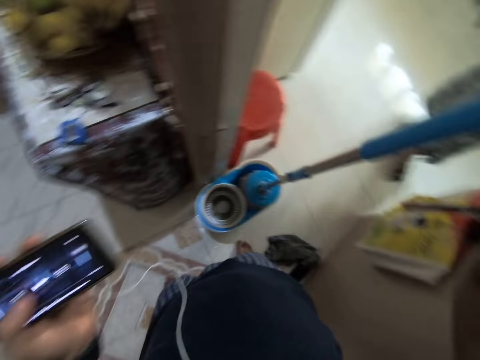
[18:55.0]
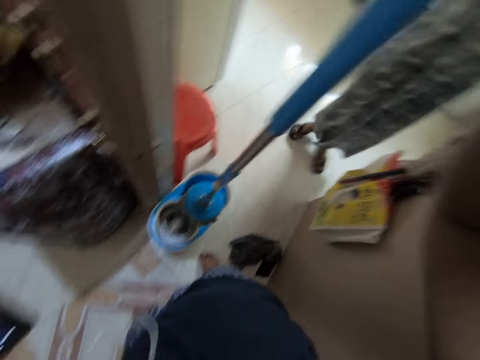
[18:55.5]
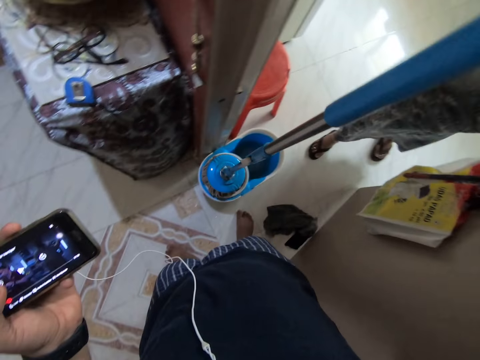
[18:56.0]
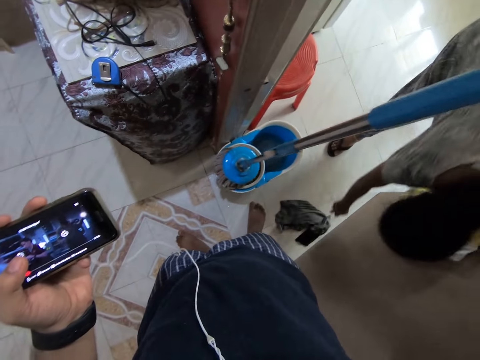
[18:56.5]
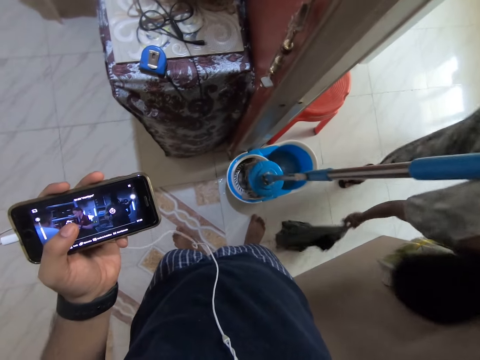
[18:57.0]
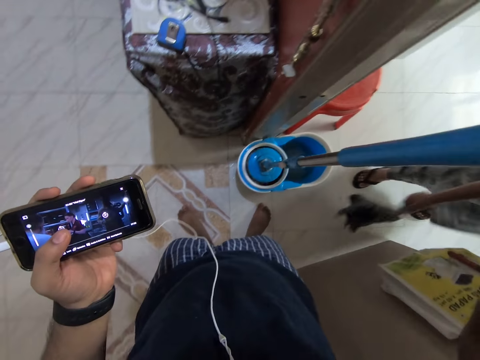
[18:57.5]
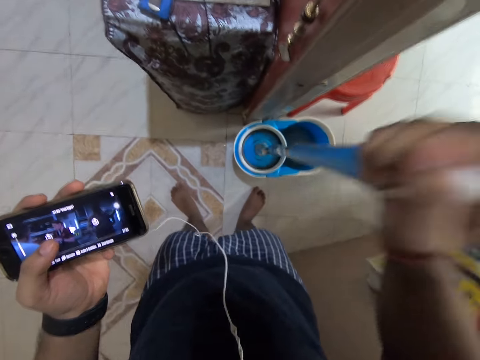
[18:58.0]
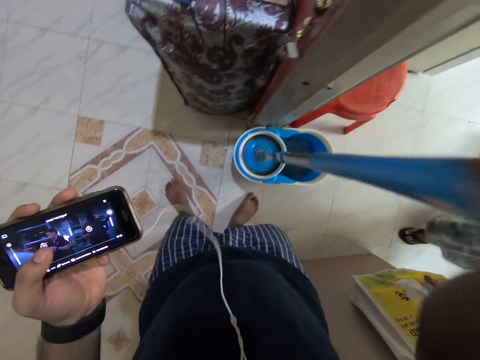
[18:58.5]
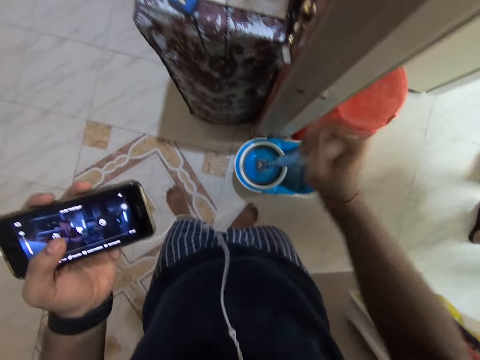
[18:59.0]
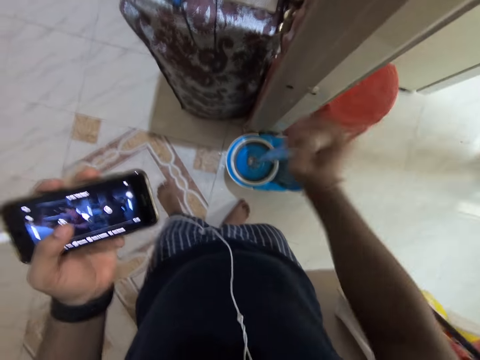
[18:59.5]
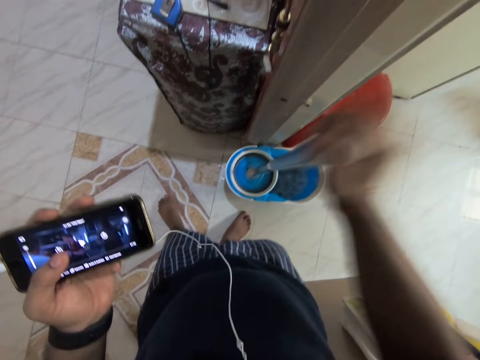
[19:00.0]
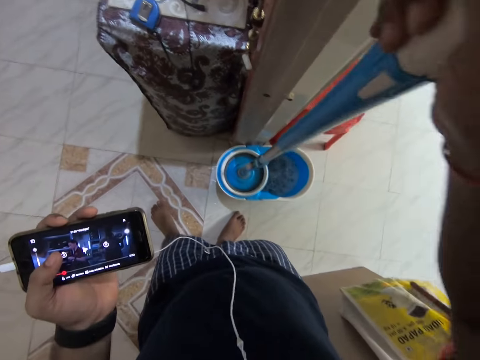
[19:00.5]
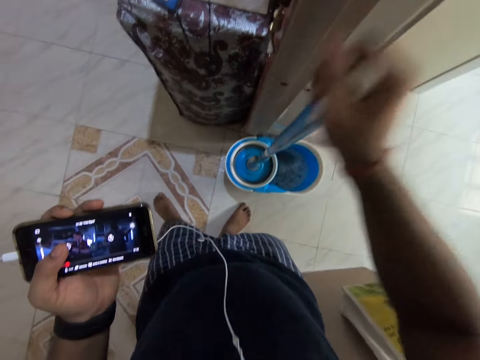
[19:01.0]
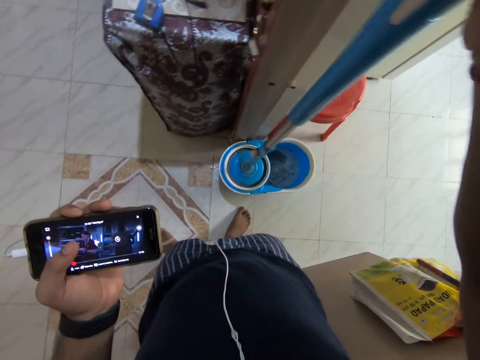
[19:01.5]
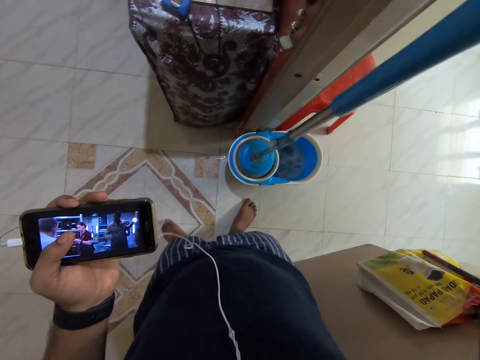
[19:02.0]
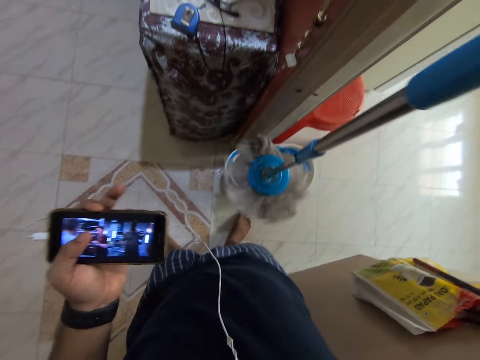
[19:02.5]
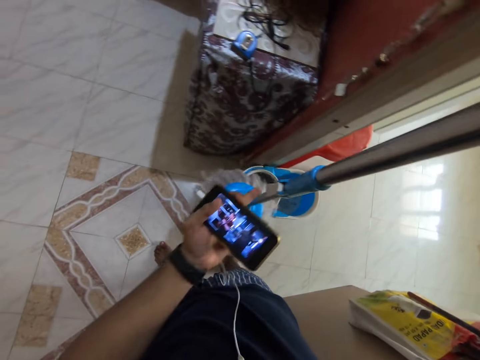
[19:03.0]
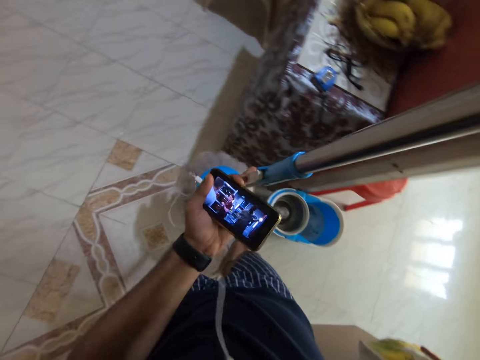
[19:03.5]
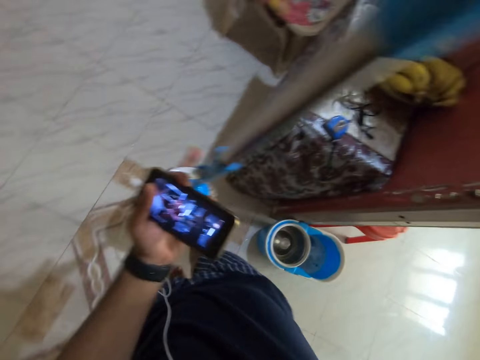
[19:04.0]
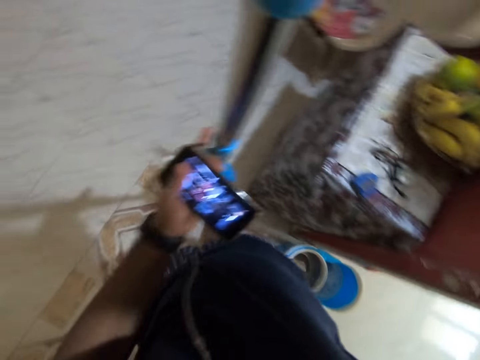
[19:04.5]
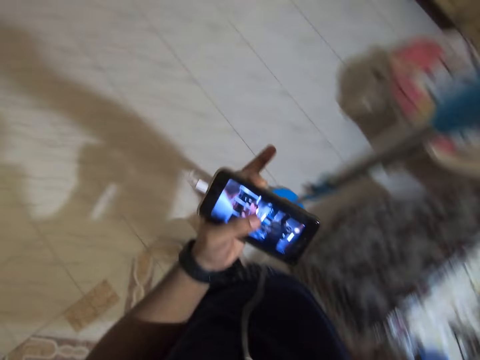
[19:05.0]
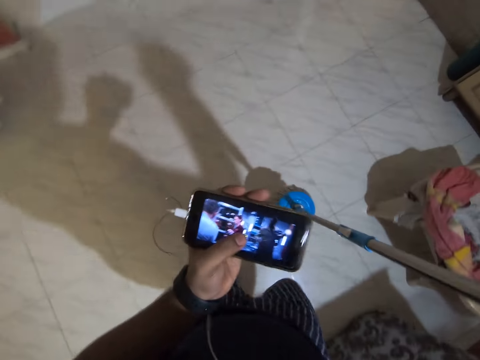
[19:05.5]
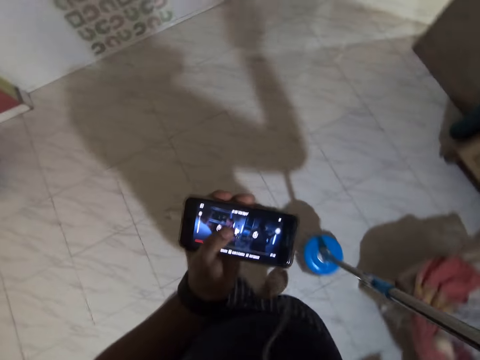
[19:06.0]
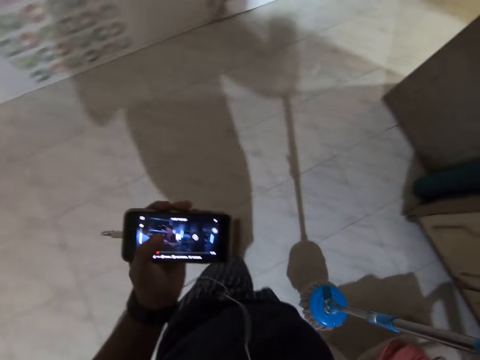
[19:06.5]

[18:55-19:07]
The camera wearer converses. They look right. A woman converses with the camera wearer. The woman picks a piece of cloth down. The camera wearer converses with the woman. They squeeze out water from the mop or mopping broom. The woman converses with the camera wearer. The camera wearer converses with the woman. They remove the mopping broom from the bucket. They walk forward with the mopping broom in the room.

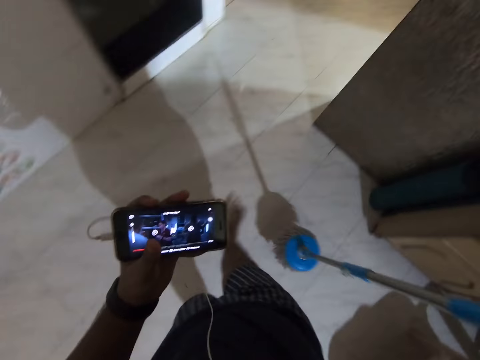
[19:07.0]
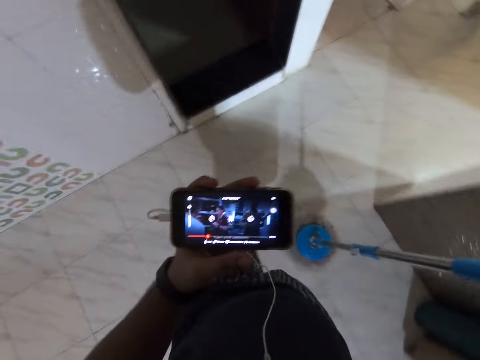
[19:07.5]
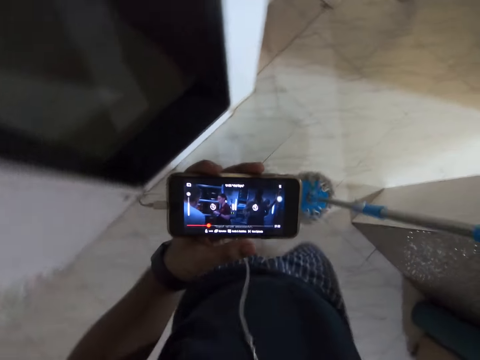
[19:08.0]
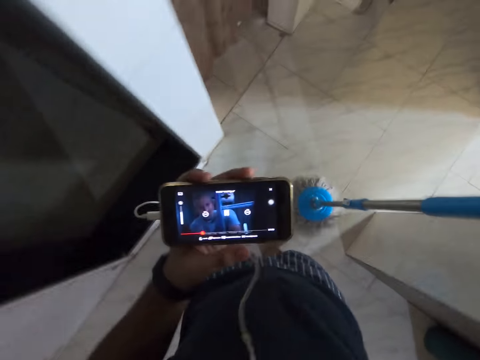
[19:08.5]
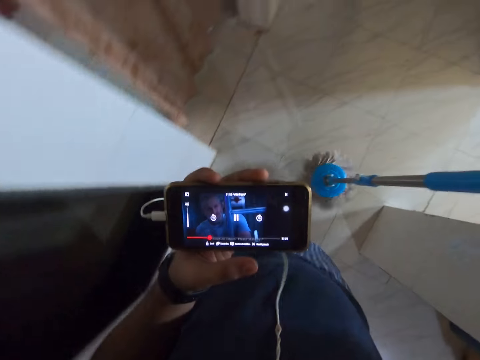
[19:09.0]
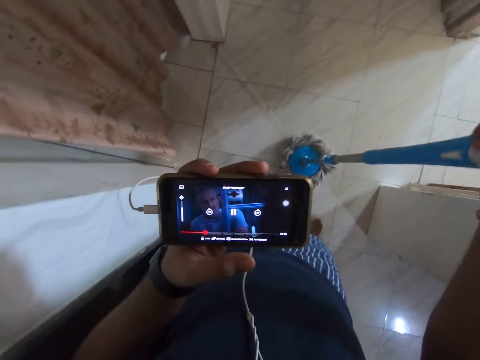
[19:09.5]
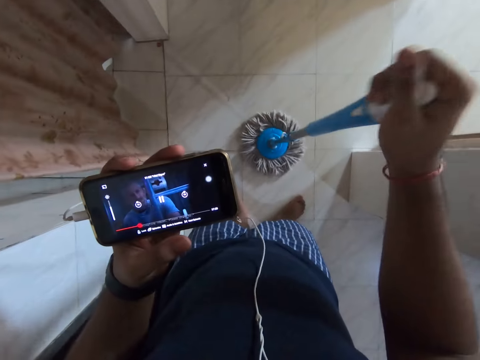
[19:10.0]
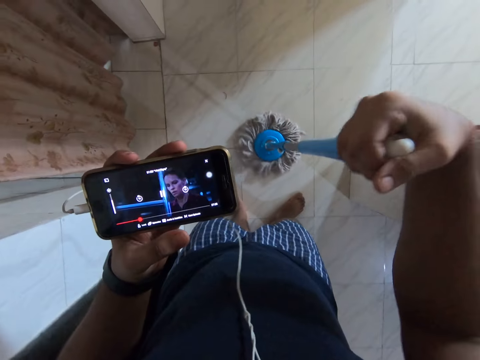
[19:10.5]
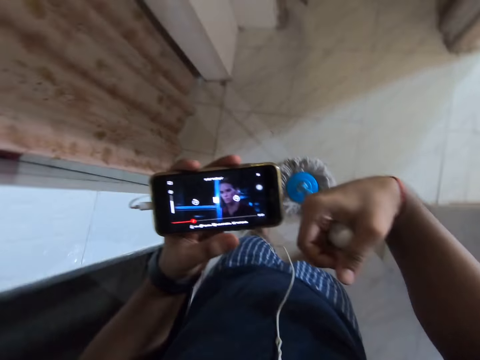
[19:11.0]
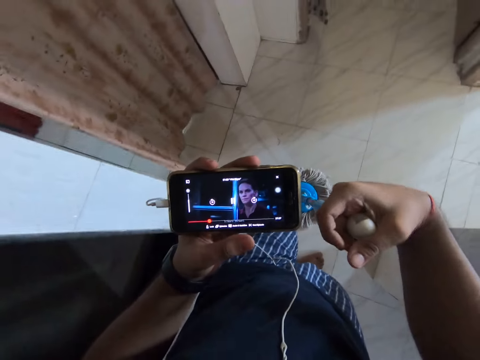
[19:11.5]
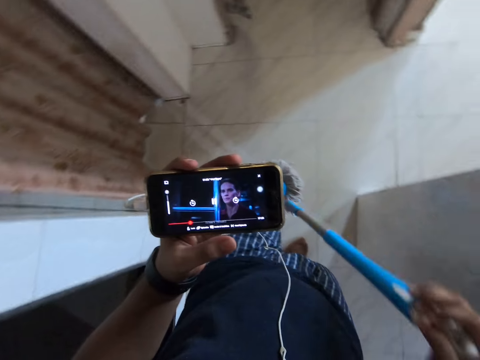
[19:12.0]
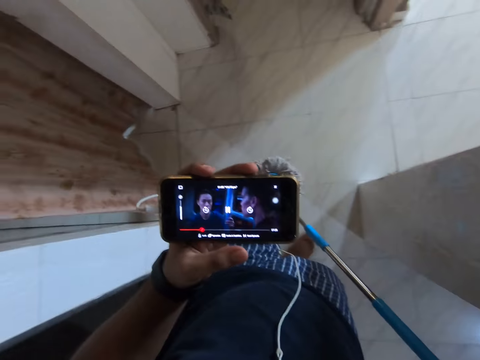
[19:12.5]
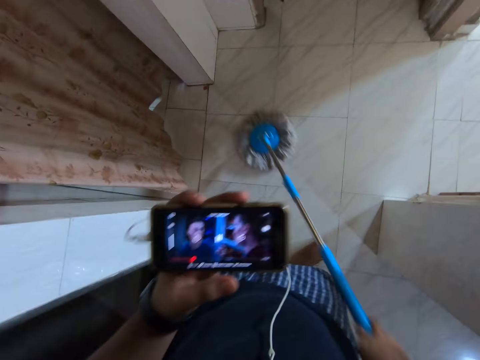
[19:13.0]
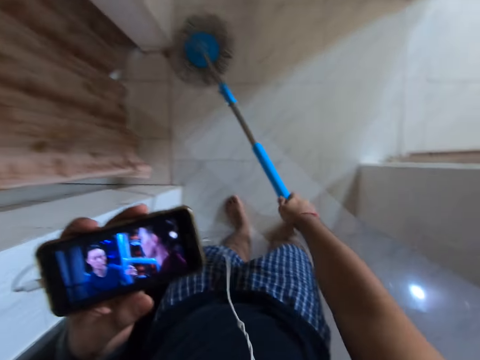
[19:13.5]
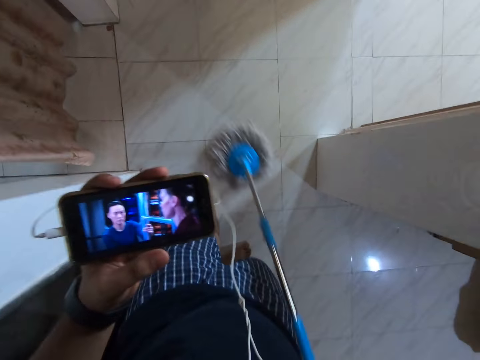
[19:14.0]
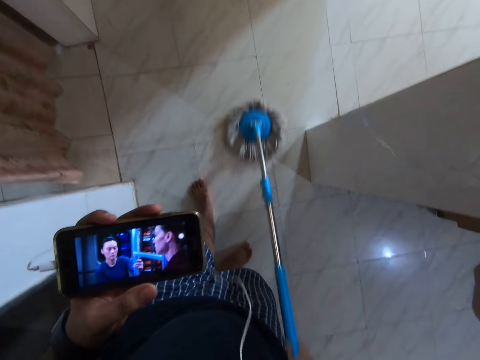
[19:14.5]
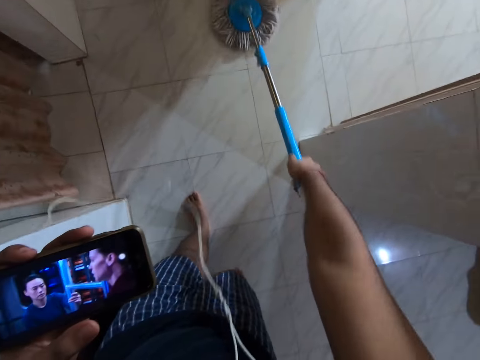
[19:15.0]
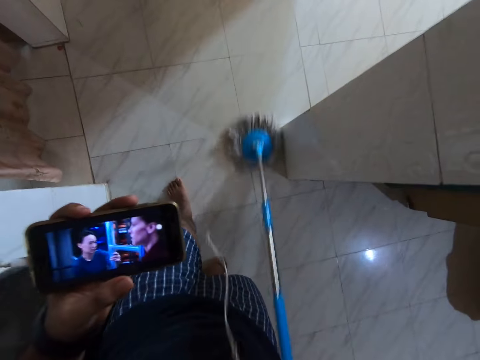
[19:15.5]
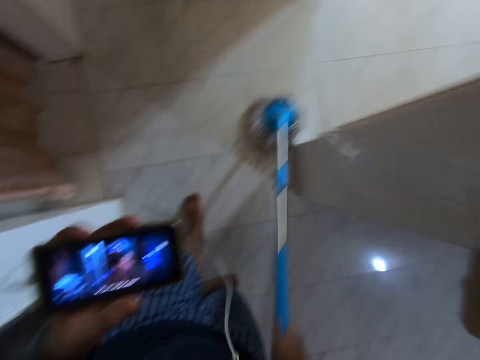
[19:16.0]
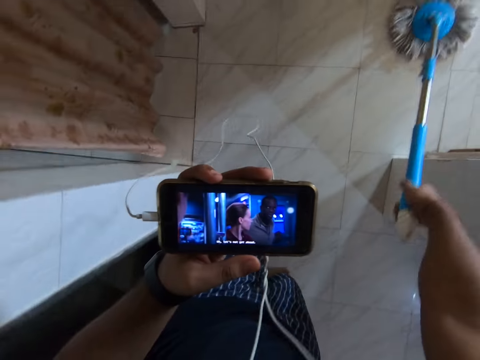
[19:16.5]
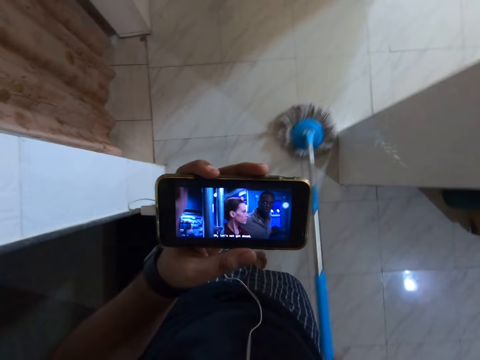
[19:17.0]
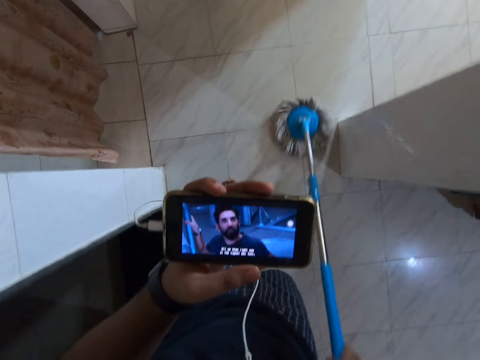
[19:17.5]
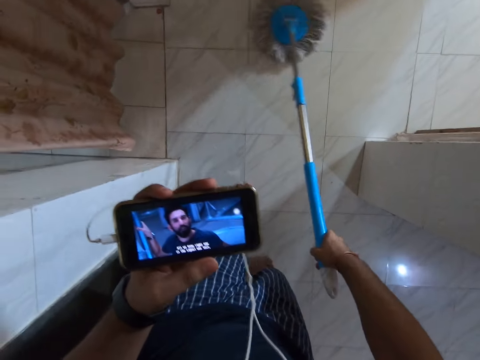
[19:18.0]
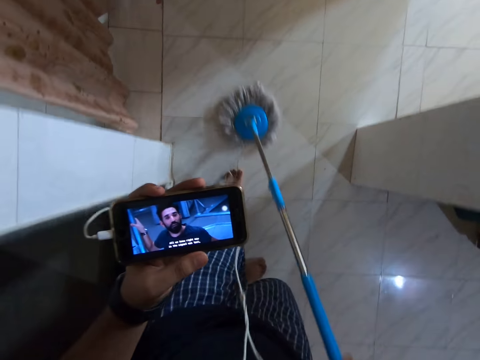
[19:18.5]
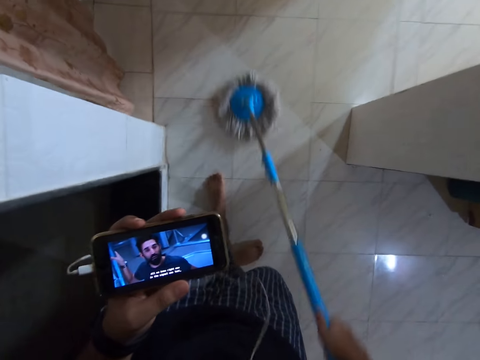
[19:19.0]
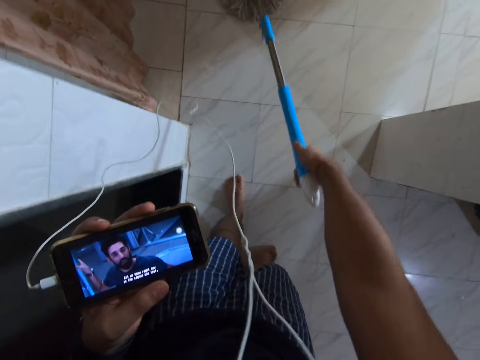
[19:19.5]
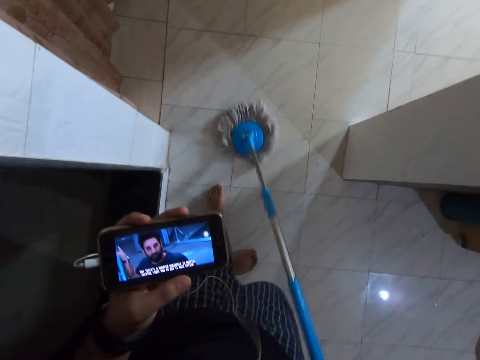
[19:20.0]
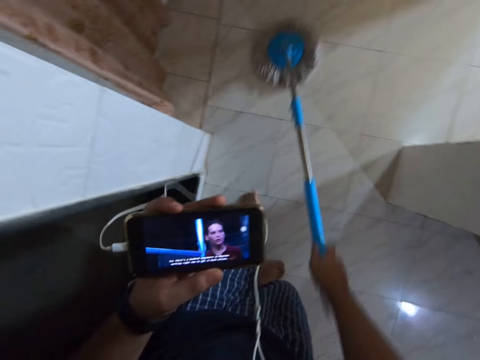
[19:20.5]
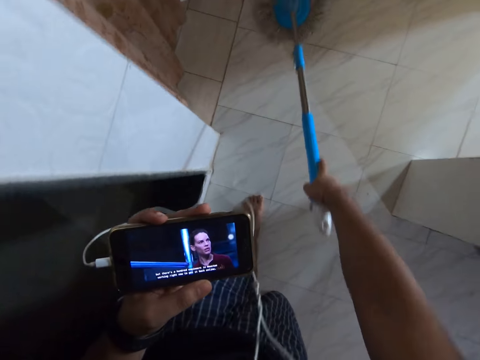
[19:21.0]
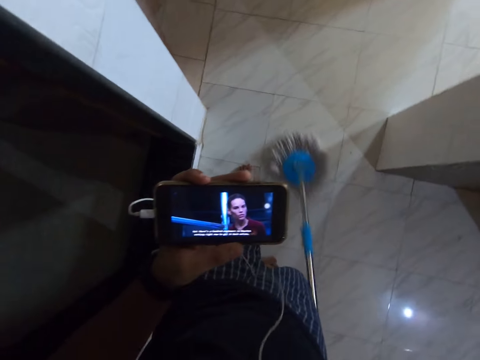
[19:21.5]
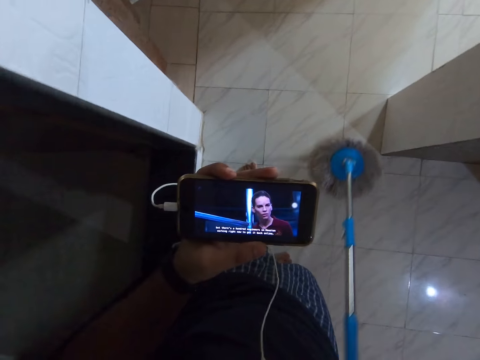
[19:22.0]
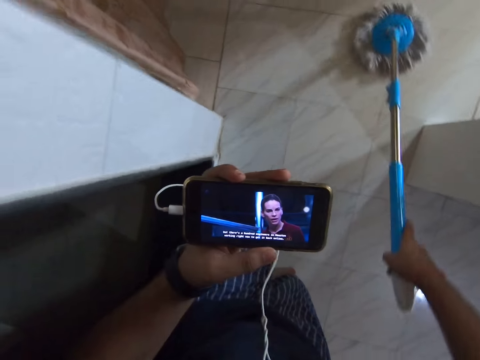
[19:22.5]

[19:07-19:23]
The camera wearer turns right. They place the mop on the floor. They mop the floor with a mopping broom.
